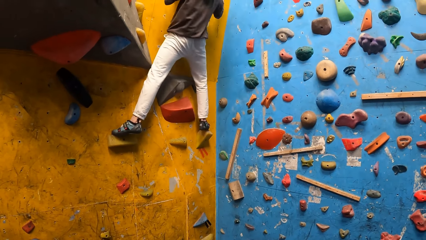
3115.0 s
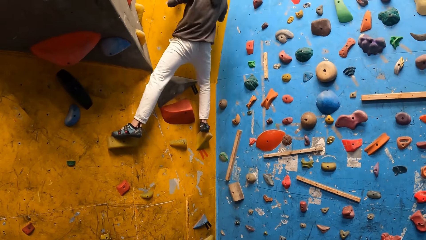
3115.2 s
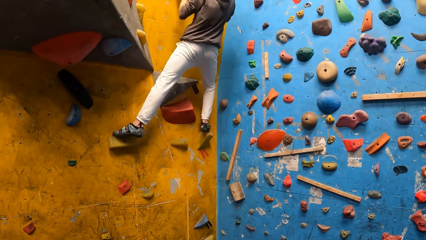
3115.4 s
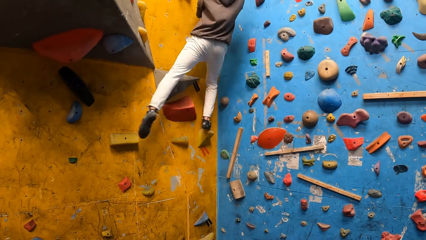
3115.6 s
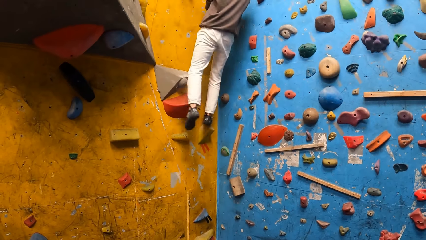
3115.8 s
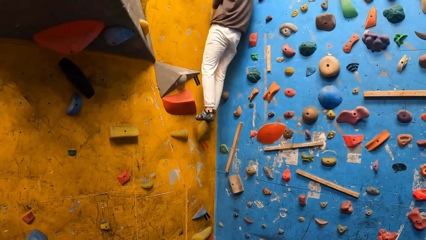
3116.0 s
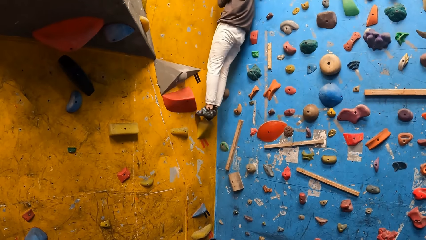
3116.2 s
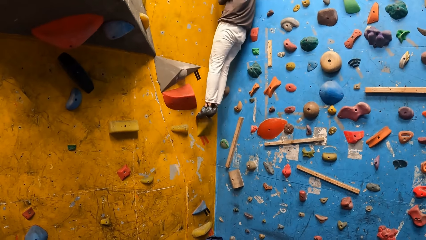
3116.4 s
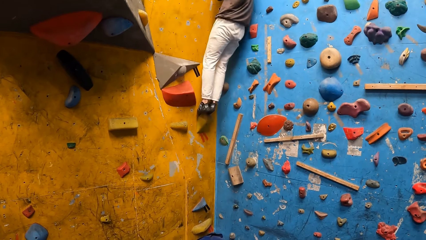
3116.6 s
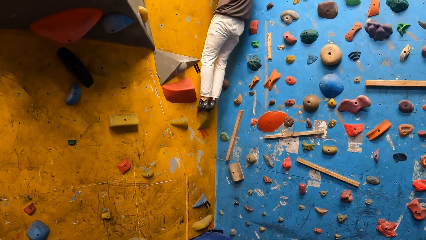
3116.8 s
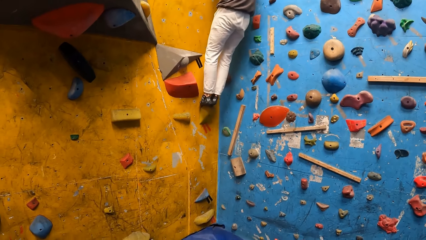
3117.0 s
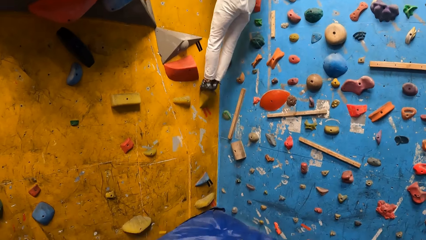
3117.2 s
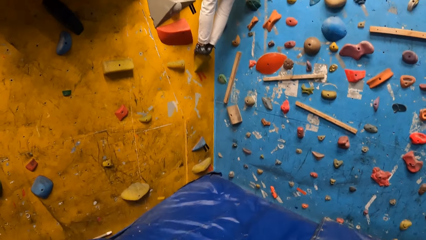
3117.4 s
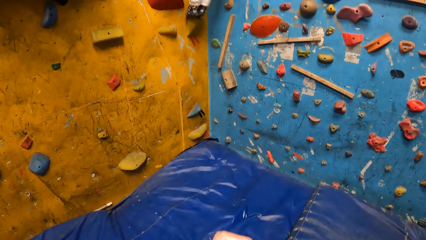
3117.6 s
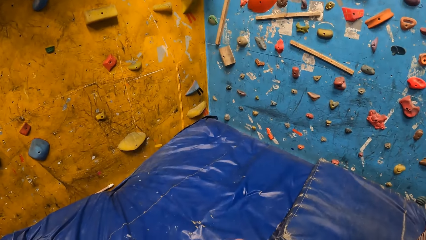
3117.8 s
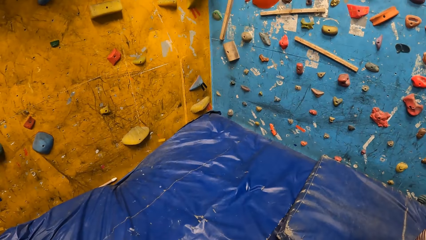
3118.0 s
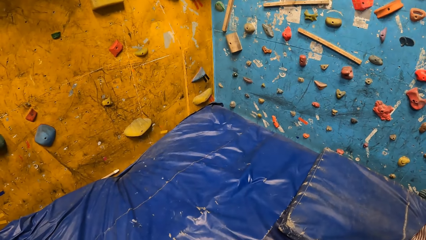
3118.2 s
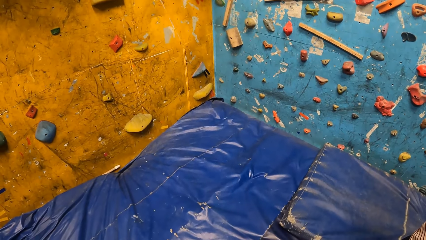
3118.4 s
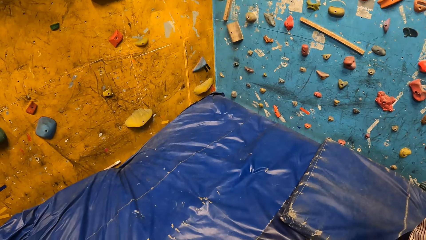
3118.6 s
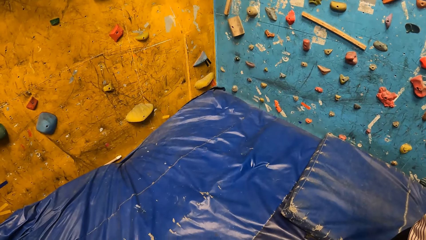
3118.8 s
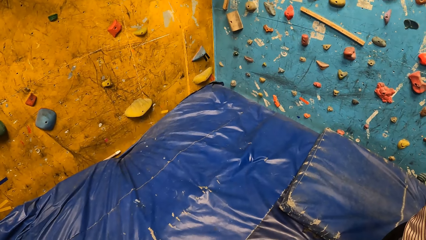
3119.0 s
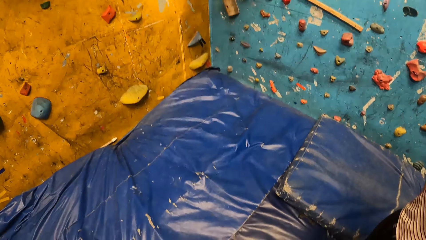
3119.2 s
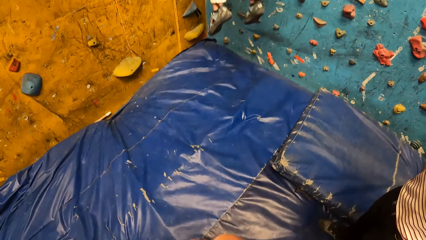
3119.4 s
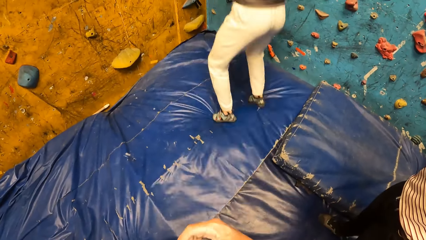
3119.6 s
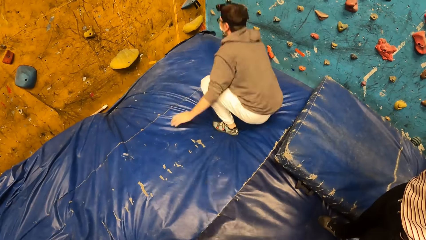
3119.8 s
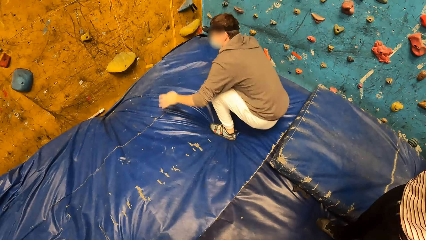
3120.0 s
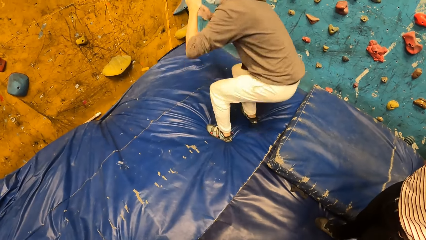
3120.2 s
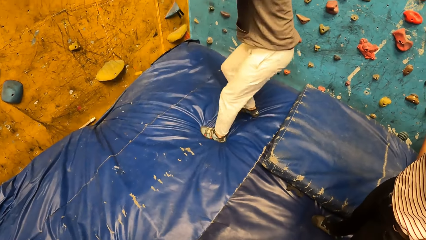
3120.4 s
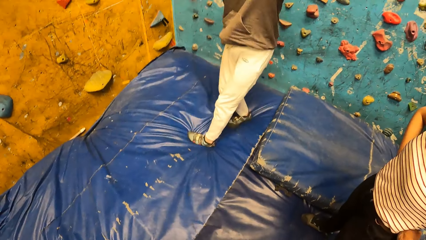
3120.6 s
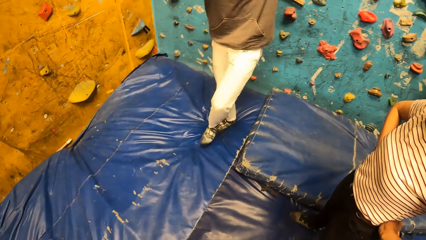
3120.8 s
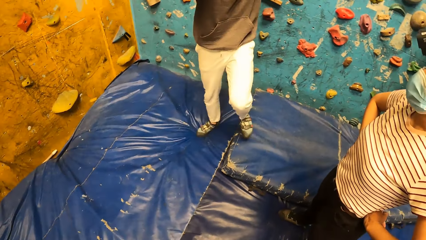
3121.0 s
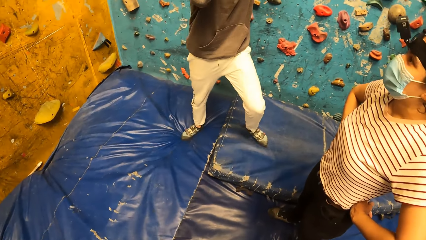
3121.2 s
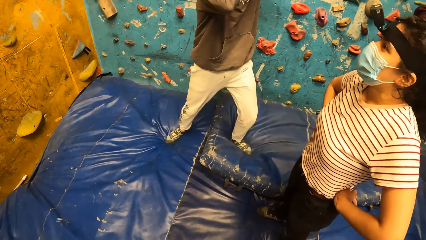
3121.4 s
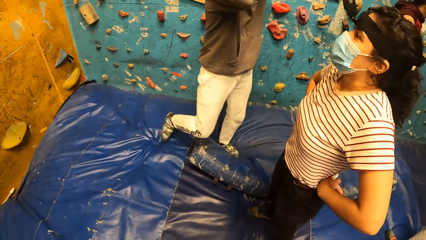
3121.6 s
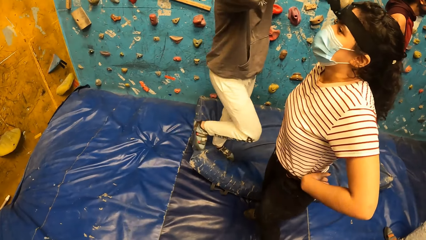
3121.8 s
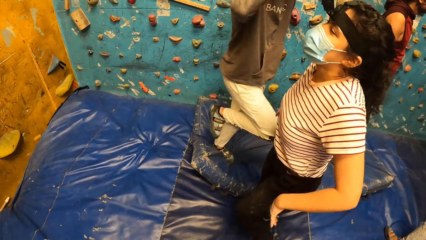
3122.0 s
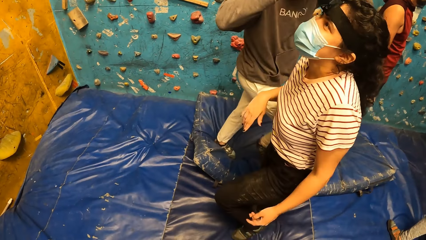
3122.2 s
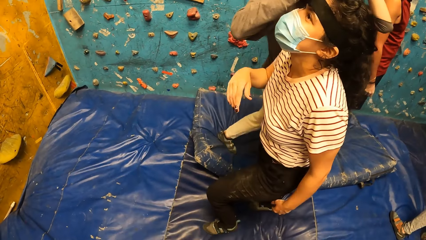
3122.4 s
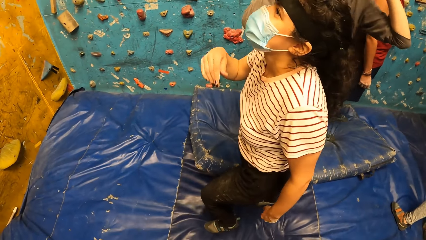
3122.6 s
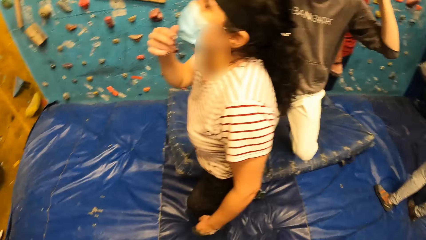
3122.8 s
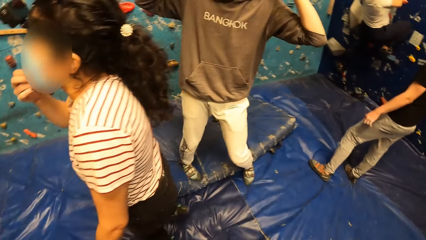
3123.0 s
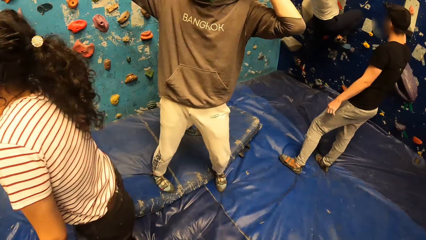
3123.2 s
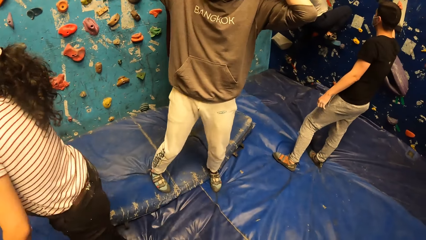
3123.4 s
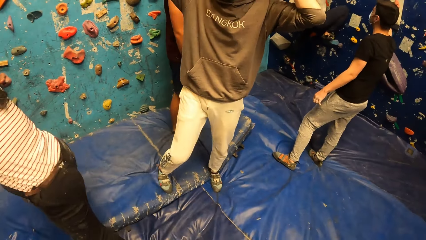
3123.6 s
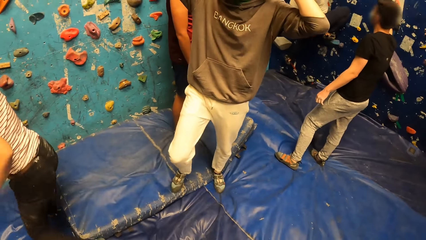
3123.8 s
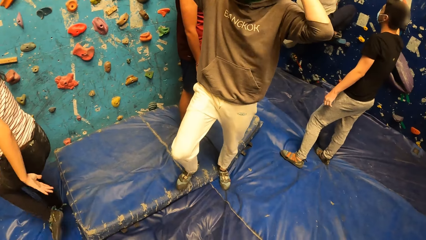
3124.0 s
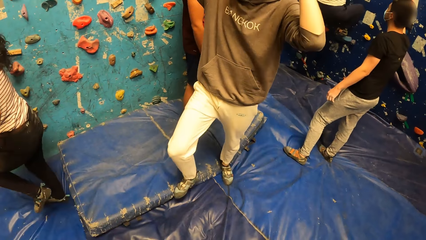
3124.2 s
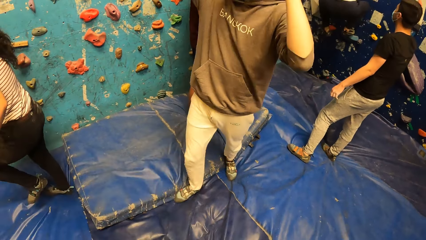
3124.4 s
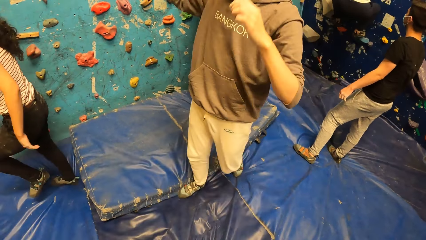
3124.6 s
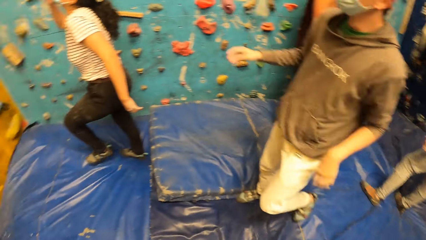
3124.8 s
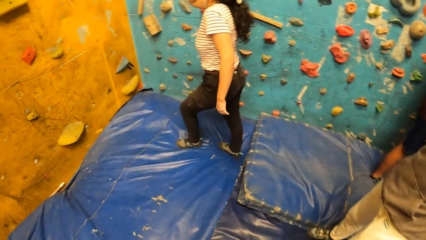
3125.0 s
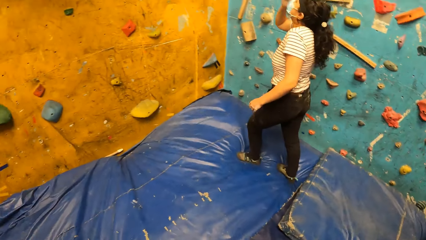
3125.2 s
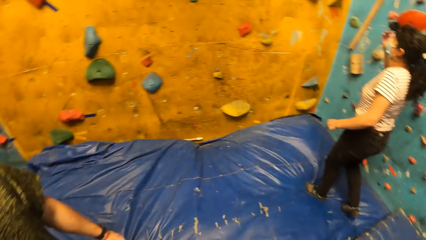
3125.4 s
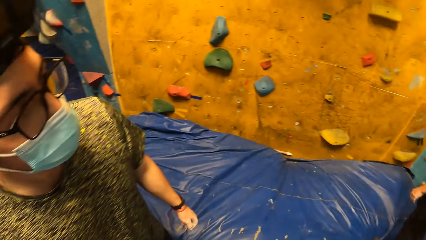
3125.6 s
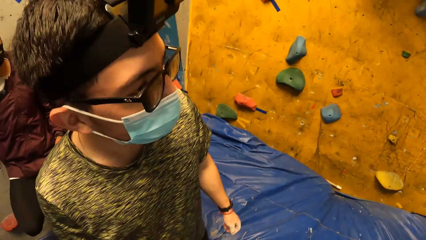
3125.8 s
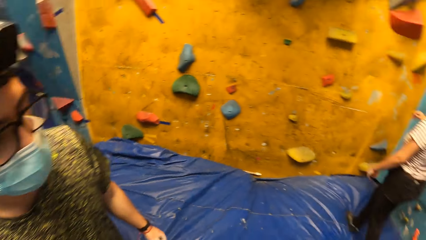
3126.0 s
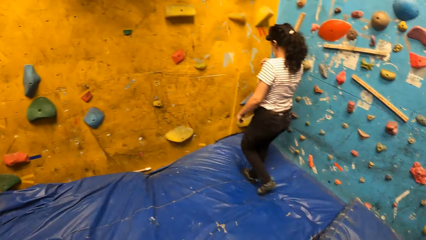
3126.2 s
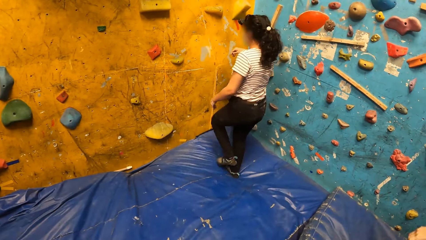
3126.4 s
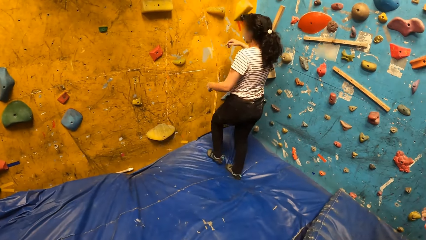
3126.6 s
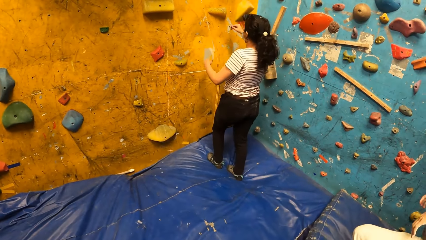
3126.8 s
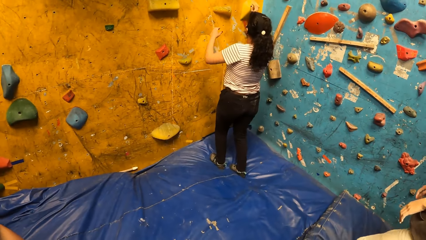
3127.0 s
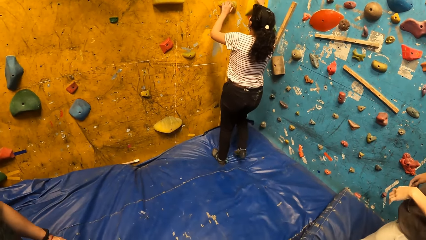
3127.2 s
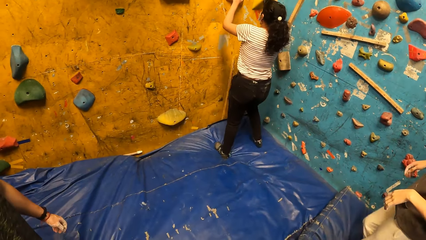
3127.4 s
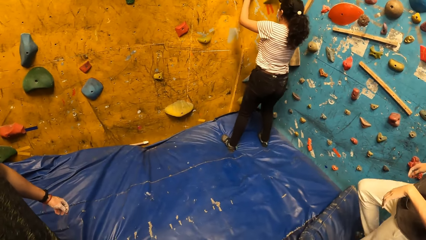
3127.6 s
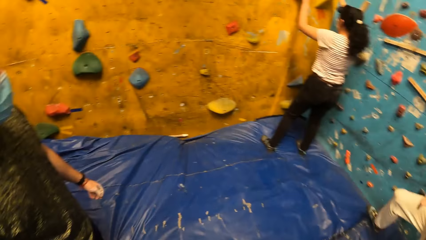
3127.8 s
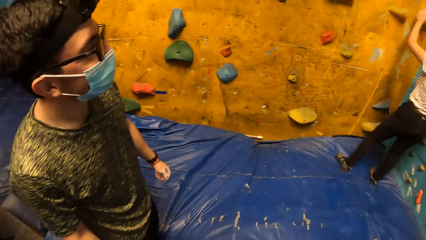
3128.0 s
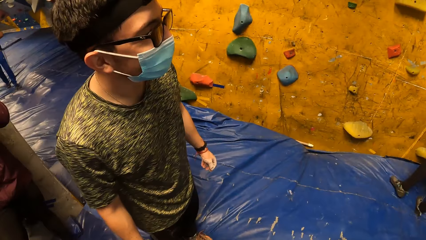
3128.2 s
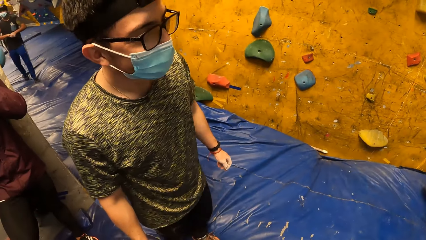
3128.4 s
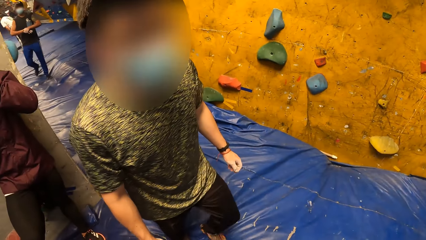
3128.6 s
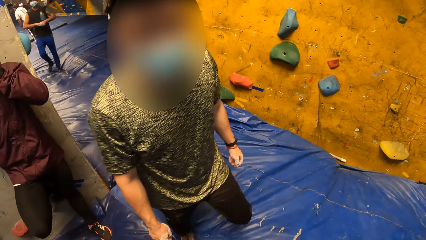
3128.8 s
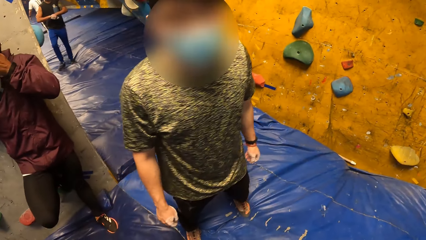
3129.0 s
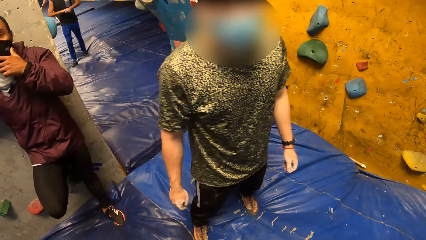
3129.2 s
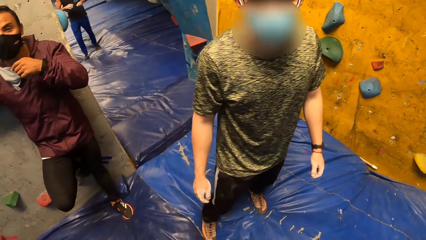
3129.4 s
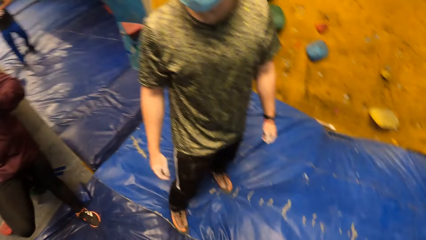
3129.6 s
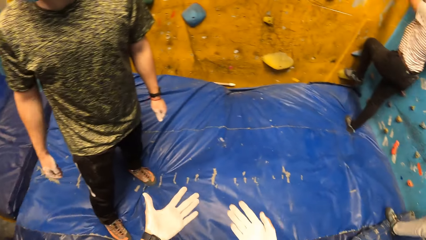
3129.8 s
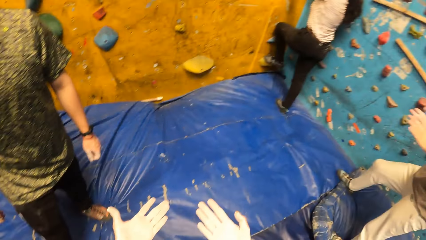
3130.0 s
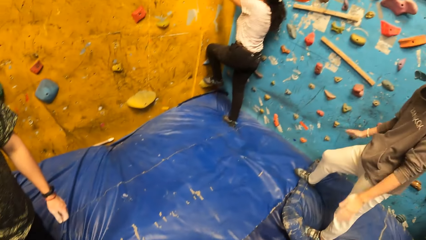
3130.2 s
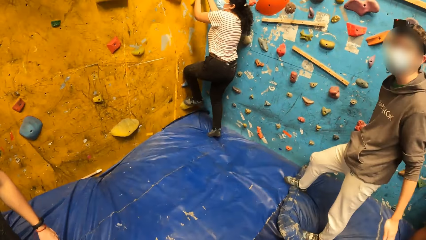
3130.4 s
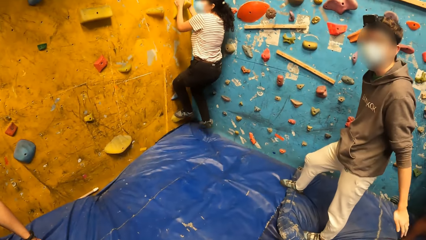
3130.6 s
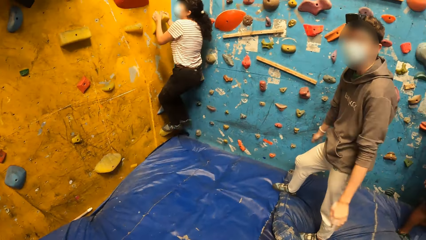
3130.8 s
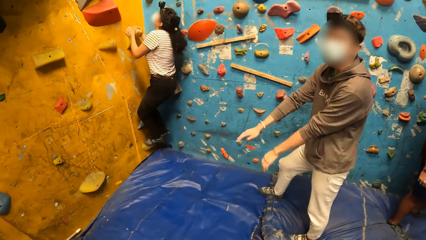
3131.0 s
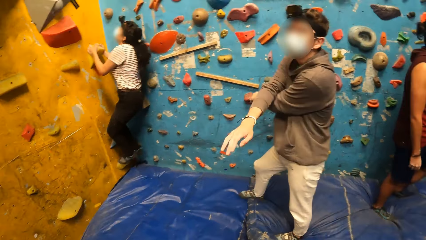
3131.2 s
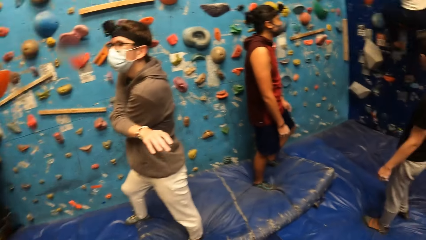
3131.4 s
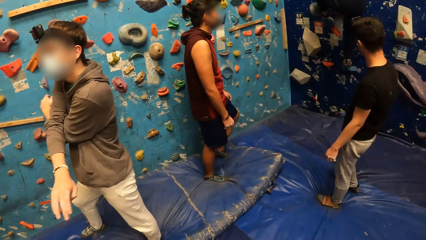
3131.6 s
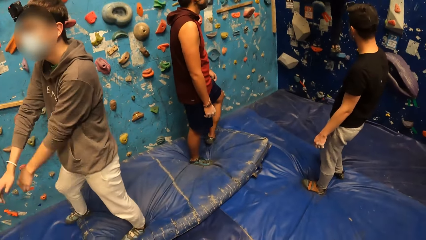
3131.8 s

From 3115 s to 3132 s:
The camera wearer touches his face with his right hand. A man jumps down from the wall. The man adjusts a camera on his head with his hands. The camera wearer looks at the man. A woman touches a facemask across her face with her right hand. The woman climbs the wall. The camera wearer looks at another woman. The woman places her hands on the wall. The woman climbs the wall. The man swings his hands.
